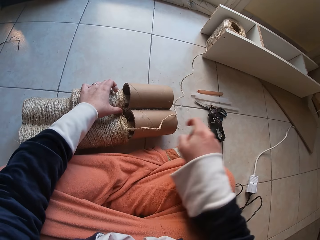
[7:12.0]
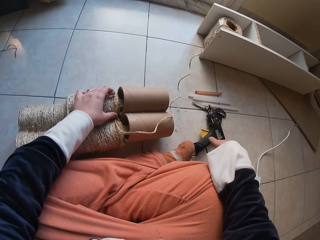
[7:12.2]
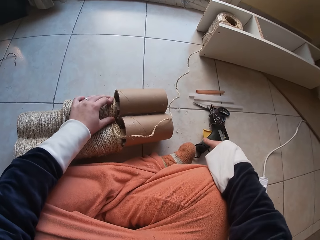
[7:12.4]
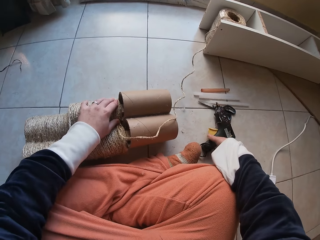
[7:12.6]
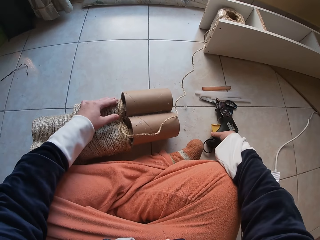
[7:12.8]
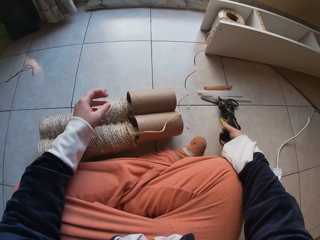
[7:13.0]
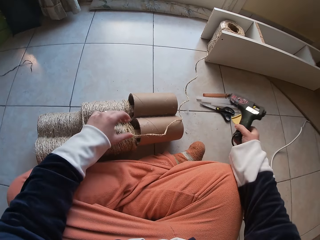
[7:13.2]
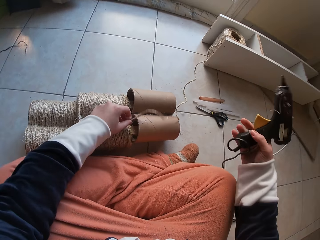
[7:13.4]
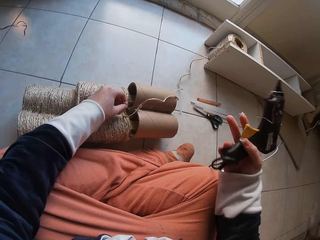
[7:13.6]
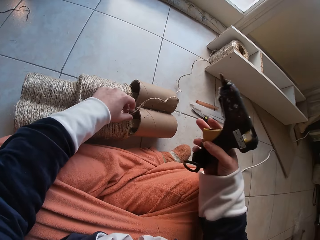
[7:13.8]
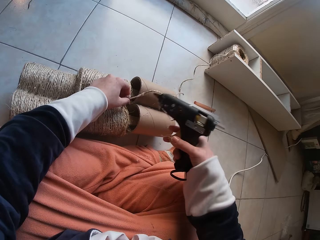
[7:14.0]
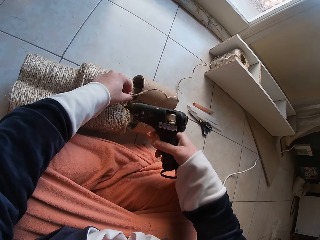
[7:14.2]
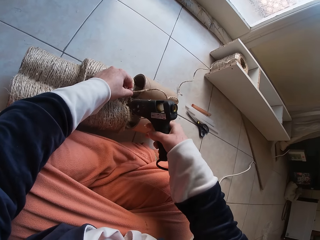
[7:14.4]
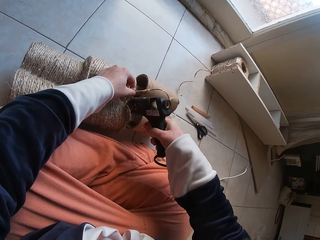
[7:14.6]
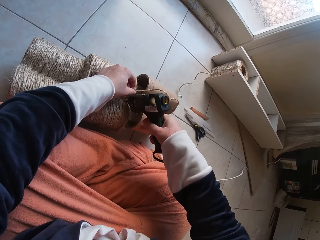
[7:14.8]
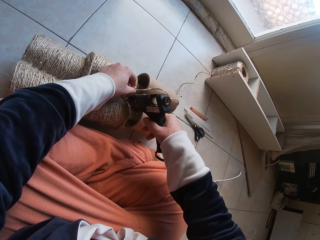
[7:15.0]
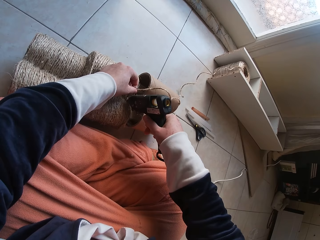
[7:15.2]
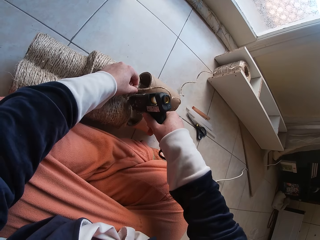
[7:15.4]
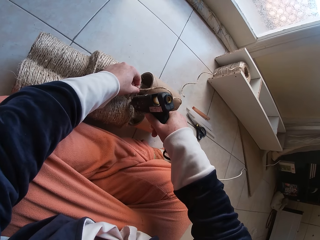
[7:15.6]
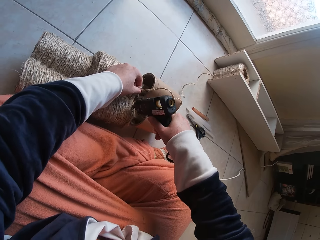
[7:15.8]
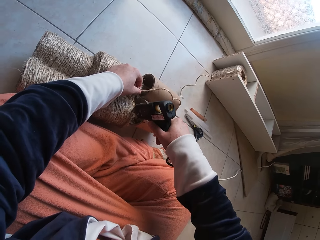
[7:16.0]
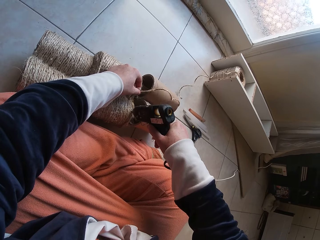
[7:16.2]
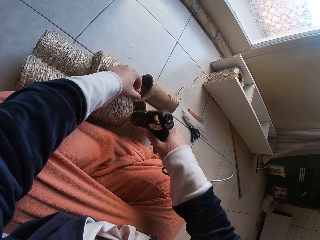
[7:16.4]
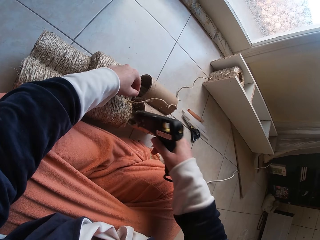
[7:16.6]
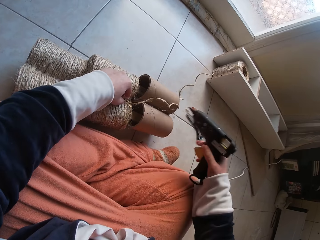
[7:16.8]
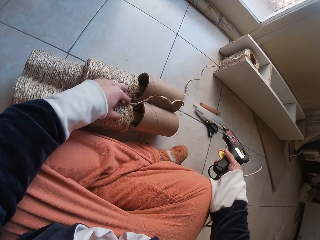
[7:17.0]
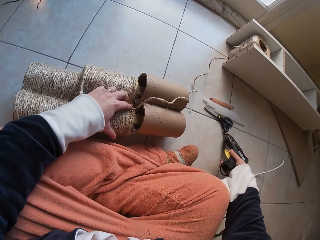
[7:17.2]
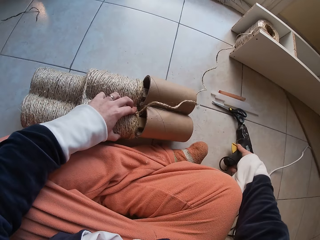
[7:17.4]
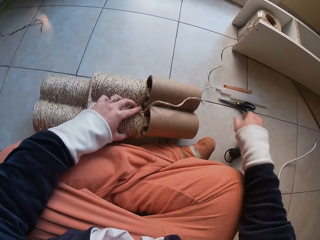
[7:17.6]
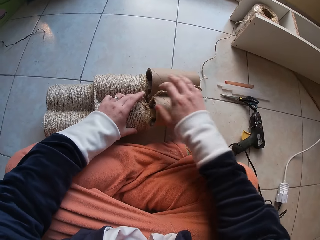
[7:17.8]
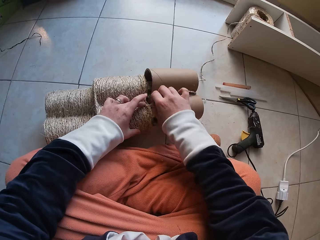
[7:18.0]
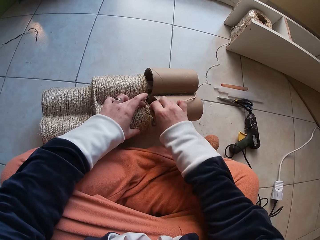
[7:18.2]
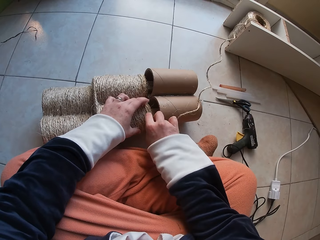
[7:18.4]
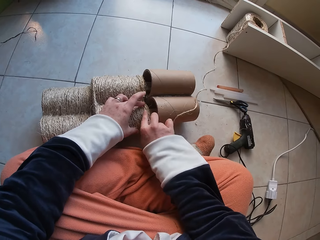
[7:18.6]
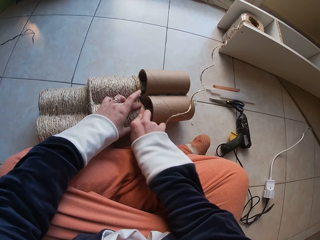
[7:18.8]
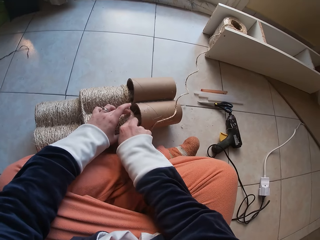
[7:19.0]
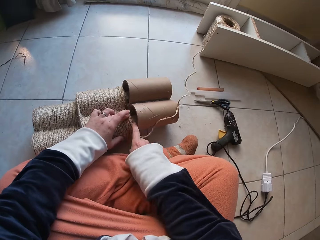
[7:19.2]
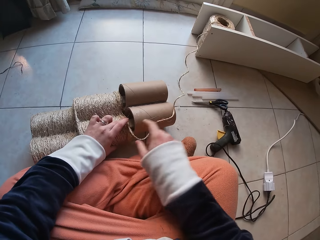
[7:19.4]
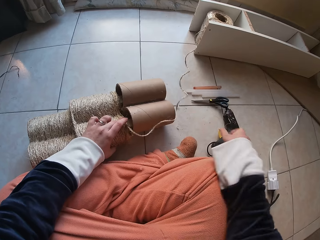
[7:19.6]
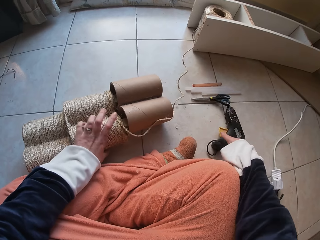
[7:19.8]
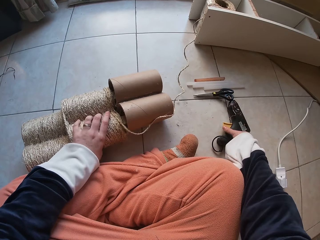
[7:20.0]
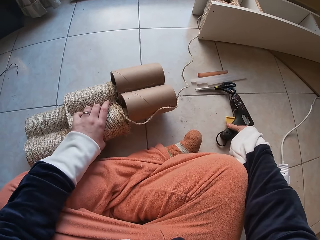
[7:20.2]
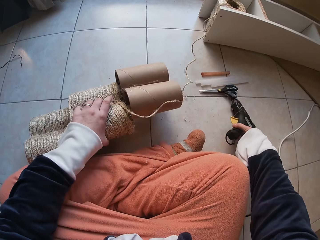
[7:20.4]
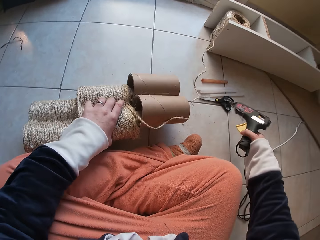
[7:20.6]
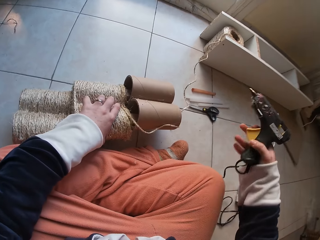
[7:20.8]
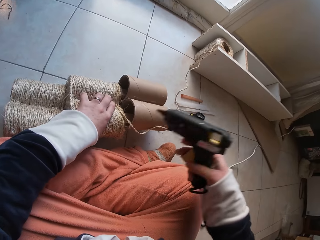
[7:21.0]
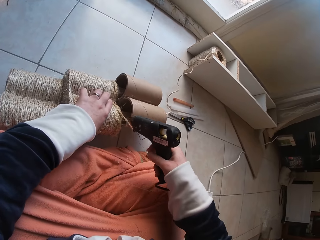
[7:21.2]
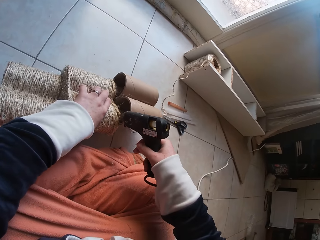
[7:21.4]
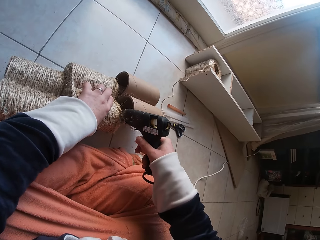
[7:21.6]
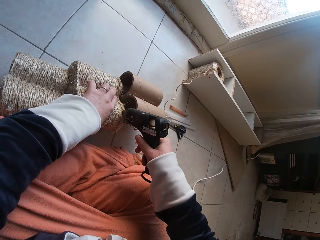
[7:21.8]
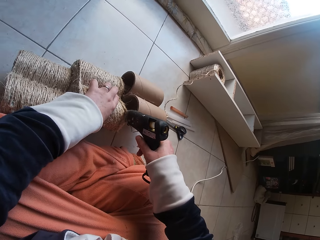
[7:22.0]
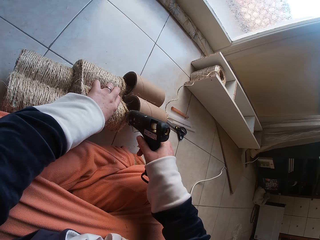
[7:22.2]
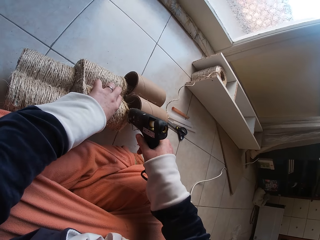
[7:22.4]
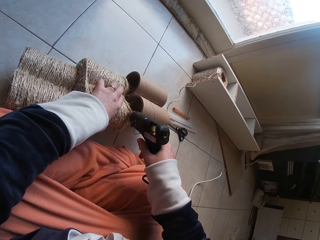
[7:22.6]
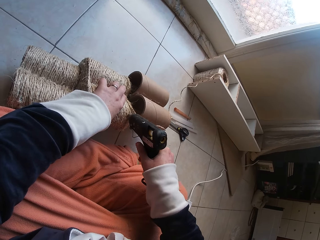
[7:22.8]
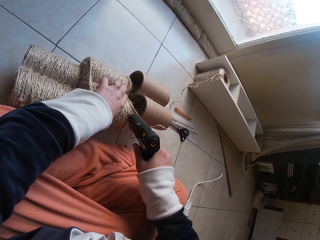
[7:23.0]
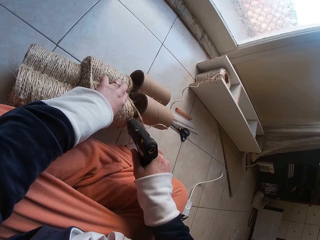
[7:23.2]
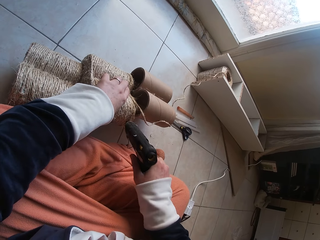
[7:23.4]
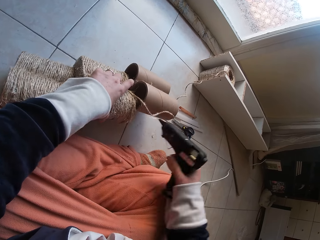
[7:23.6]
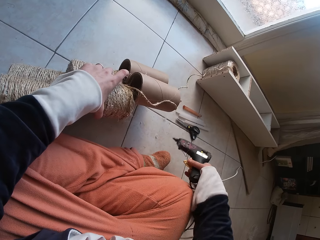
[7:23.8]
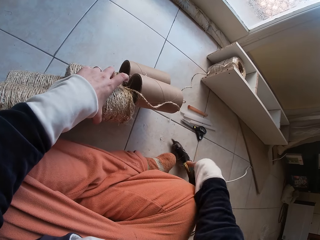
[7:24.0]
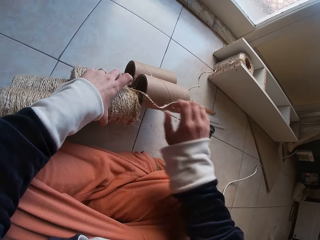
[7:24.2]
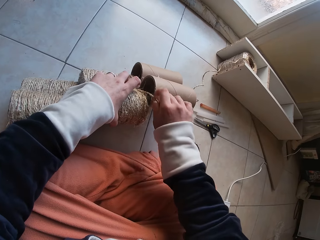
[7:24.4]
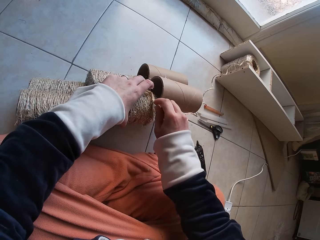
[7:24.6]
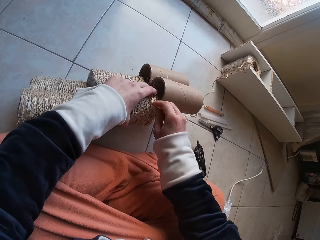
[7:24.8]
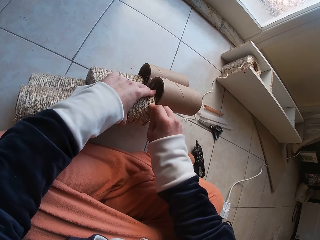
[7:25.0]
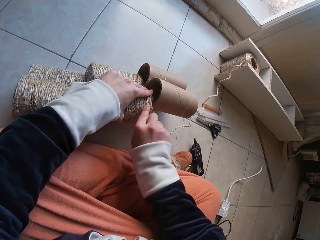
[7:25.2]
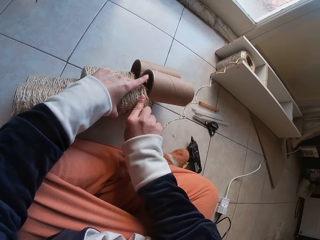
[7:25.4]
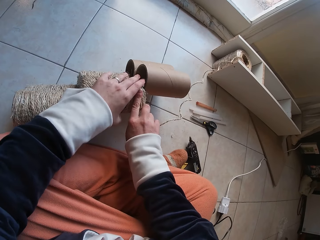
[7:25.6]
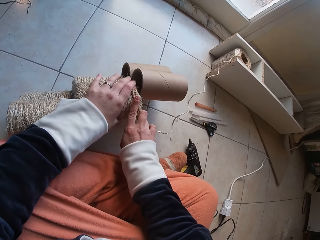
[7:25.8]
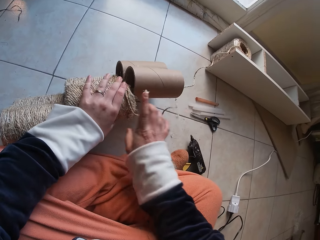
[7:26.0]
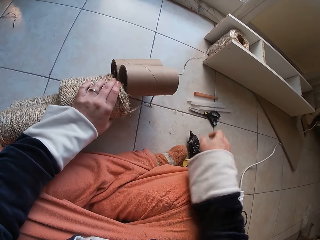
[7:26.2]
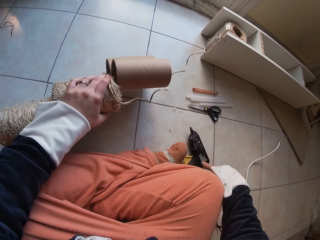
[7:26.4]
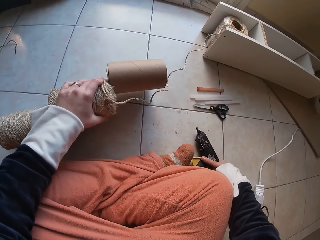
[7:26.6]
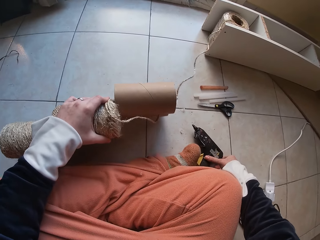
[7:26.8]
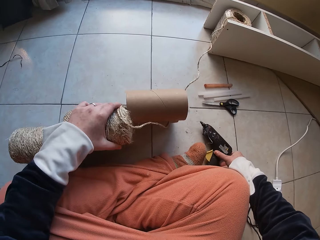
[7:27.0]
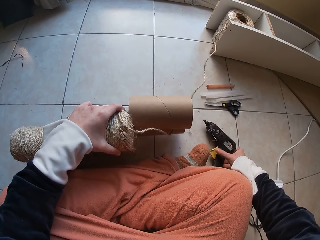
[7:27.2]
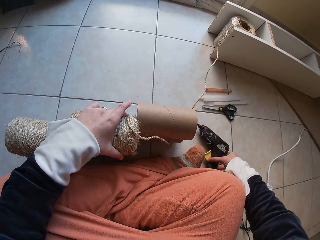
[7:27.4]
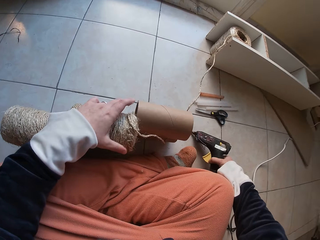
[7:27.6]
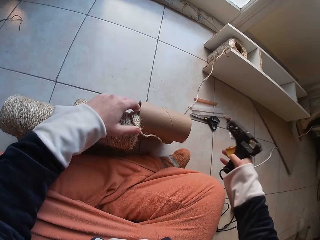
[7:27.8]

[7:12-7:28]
The camera wearer picks up the glue gun from the floor with her right hand. She applies glue on the grass rope on the card tube with the glue gun in her right hand. She drops the glue gun in her right hand on the floor. She attaches string on the roller. She rolls the grass rope around each other on the cardboard tube on the floor with both hands. She picks up the glue gun from the floor with her right hand. She adjusts the cardboard tube on the floor with her left hand. She applies glue on the grass rope on the card tube with the glue gun in her right hand. She drops the glue gun in her right hand on the floor. She rolls the grass rope around each other on the cardboard tube on the floor with both hands. She attaches the string on the roller. She picks up the glue gun from the floor with her right hand. She adjusts the cardboard tube forward with her left hand.

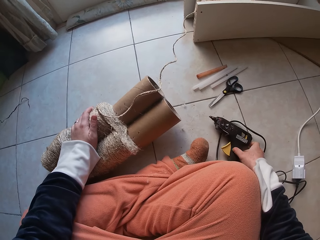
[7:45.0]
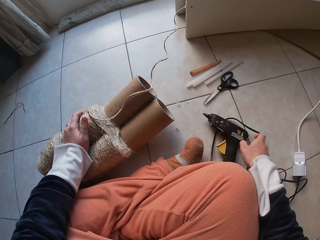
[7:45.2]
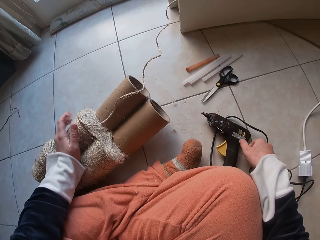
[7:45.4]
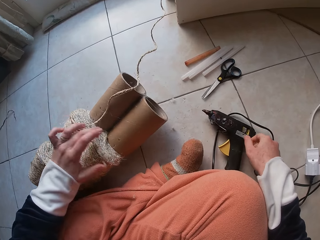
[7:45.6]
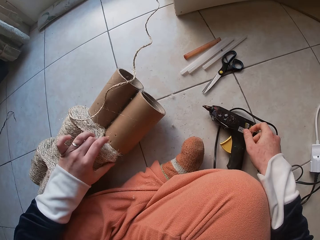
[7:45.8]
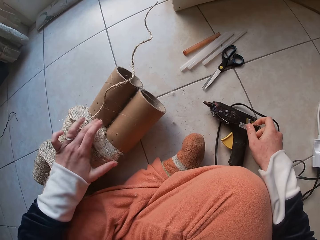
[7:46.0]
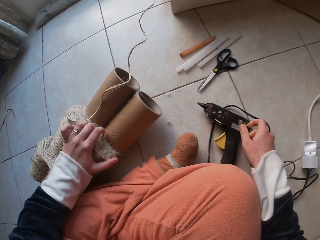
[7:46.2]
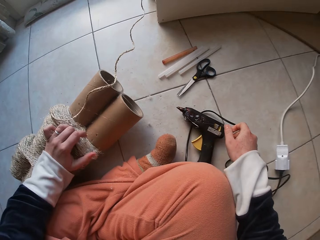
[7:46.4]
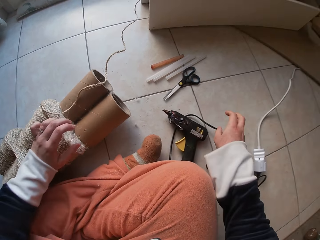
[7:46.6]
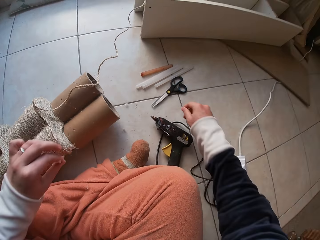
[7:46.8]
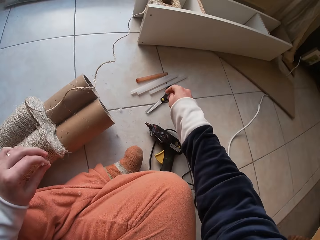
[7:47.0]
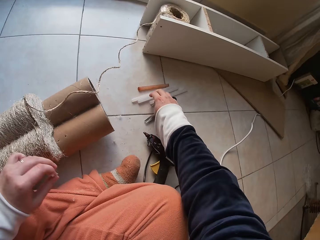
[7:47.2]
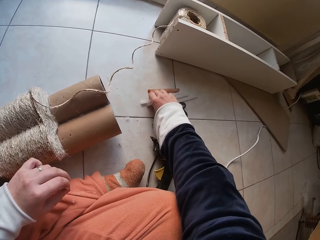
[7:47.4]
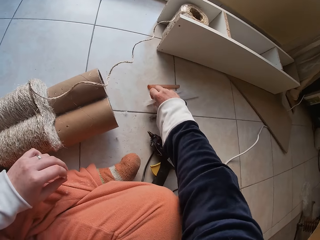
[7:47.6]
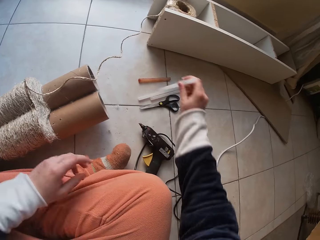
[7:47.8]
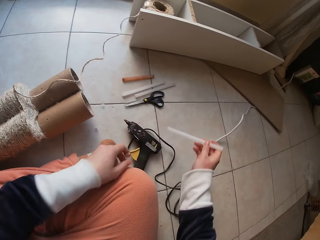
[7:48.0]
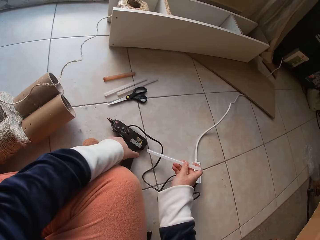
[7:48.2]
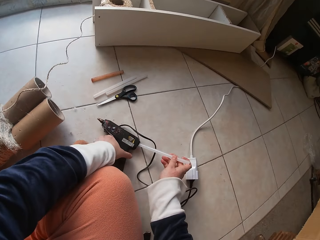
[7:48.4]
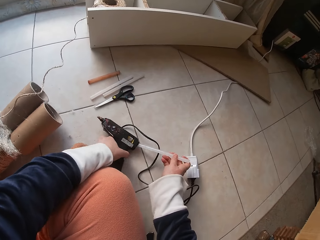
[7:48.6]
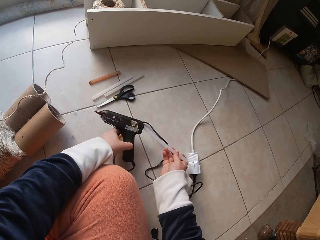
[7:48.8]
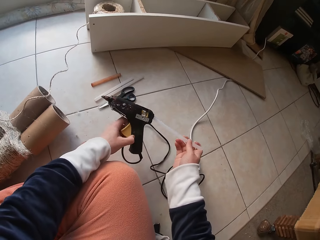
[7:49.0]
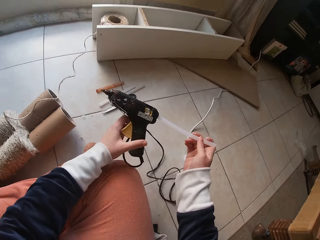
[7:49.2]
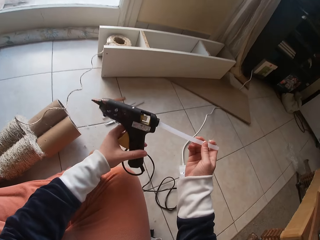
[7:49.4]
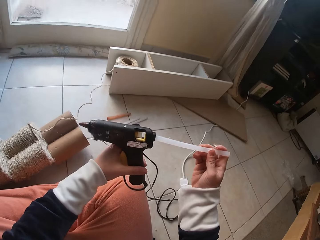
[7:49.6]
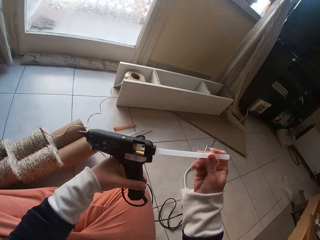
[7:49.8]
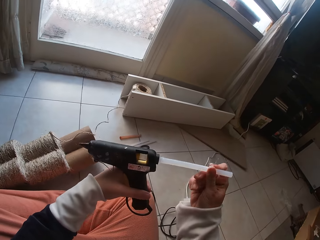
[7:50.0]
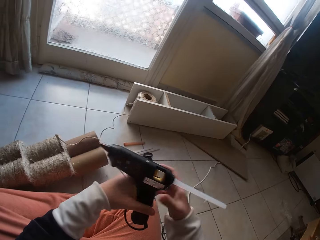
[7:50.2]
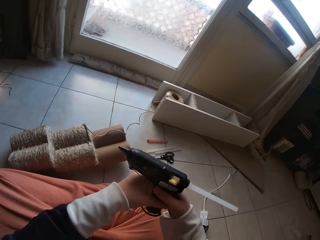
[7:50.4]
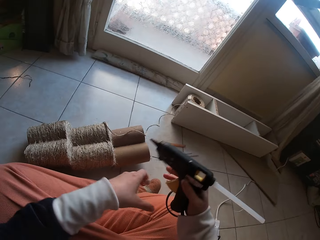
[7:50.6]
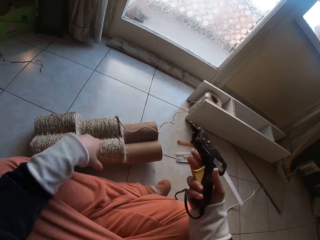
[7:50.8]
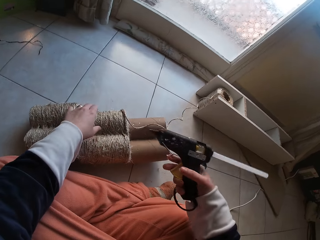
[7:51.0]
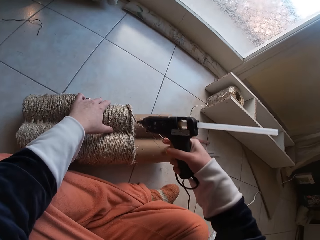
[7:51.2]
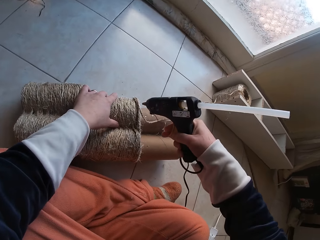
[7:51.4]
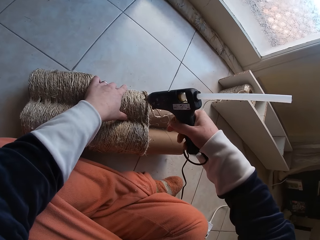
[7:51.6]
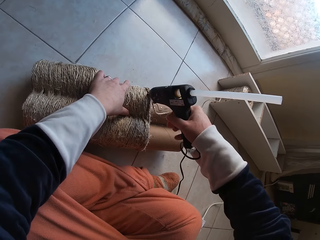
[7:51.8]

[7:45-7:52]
The camera wearer adjusts the grass rope on the cardboard tube with her left hand. She takes a glue stick from the floor with her right hand. She picks up a glue gun from the floor with her left hand. She puts the glue stick inside the glue gun with her right hand. She passes the glue gun from her left hand to her right hand. She applies glue with the glue gun.
